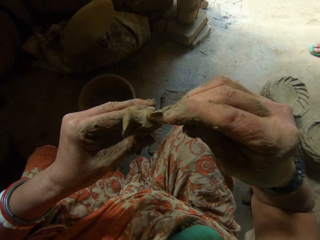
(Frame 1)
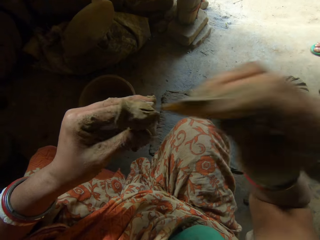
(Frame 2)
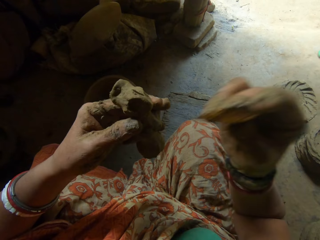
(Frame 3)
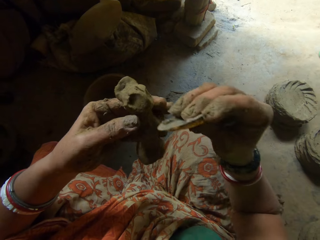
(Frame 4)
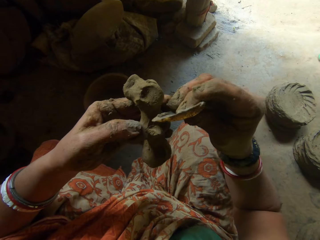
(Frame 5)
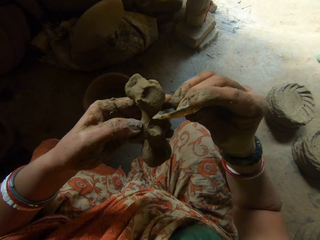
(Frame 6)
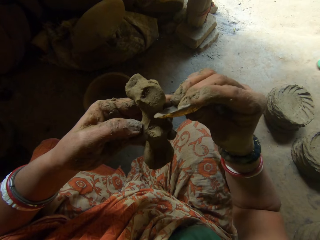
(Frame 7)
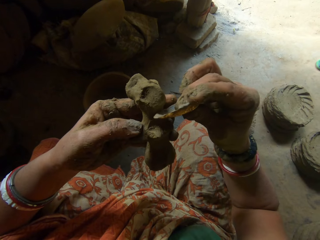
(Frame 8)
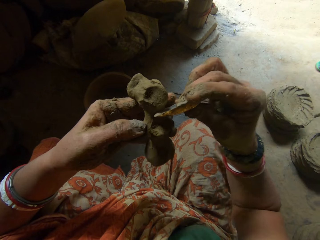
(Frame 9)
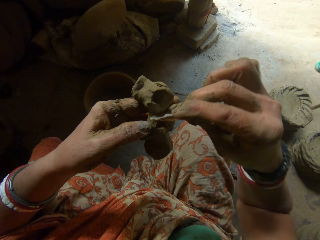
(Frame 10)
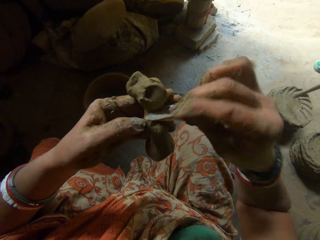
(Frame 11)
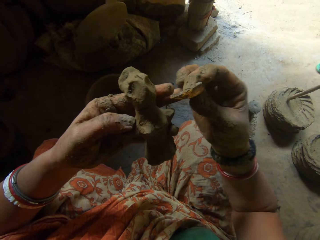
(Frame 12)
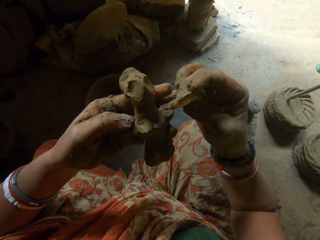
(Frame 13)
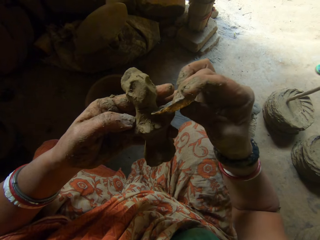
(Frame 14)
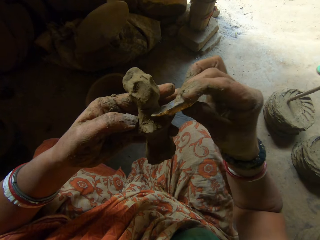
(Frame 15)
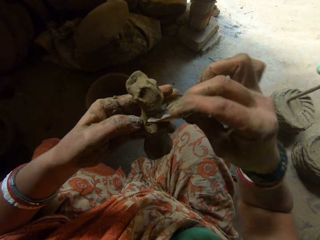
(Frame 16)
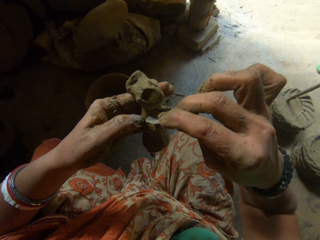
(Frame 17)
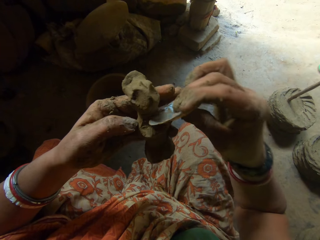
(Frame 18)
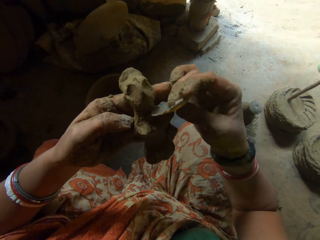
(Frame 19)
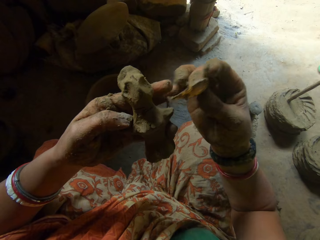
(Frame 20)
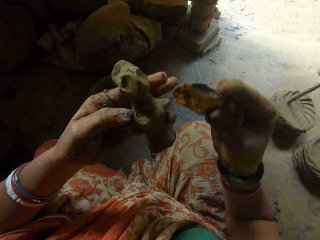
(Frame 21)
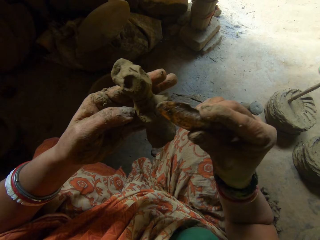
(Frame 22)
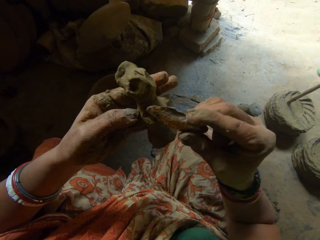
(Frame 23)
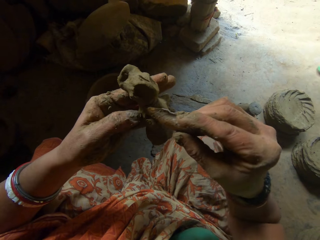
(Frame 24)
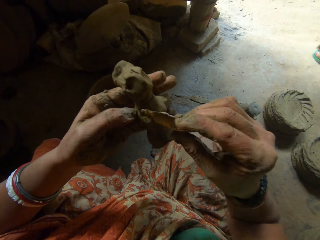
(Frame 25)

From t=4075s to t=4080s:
A baby interacts with the boy.

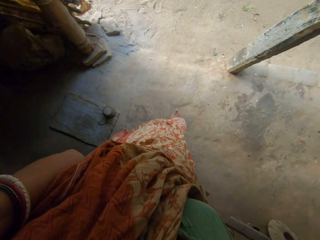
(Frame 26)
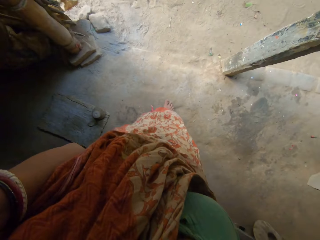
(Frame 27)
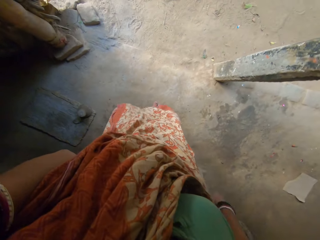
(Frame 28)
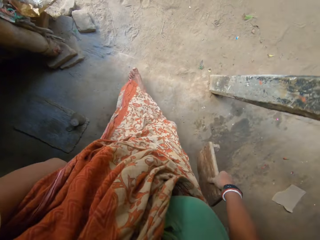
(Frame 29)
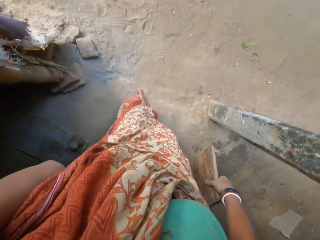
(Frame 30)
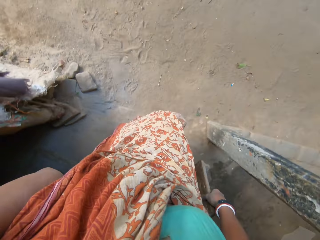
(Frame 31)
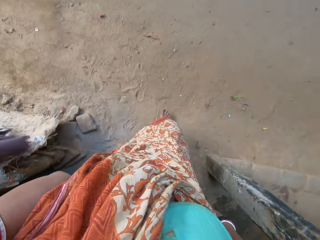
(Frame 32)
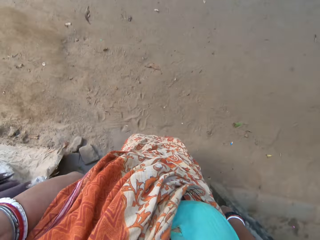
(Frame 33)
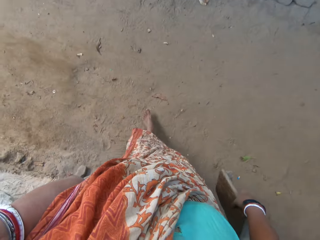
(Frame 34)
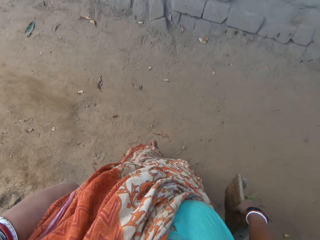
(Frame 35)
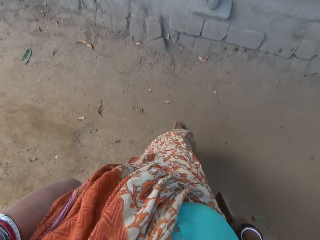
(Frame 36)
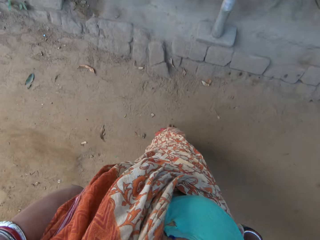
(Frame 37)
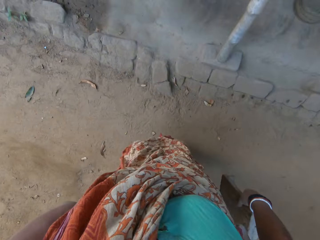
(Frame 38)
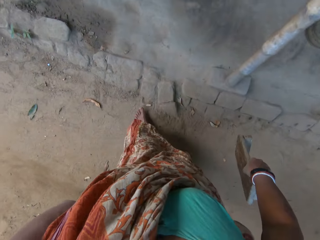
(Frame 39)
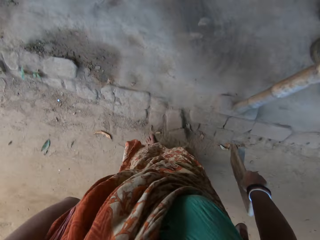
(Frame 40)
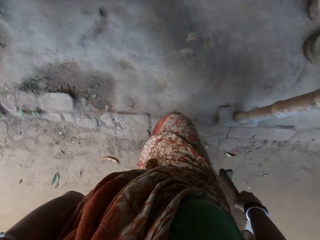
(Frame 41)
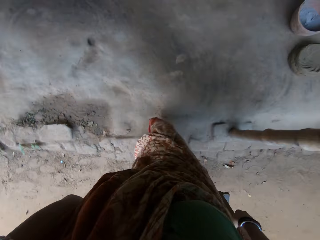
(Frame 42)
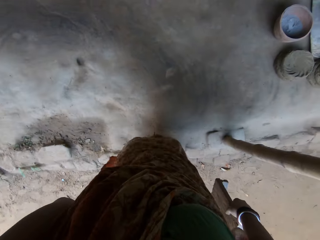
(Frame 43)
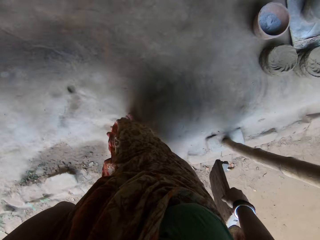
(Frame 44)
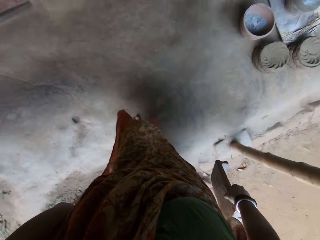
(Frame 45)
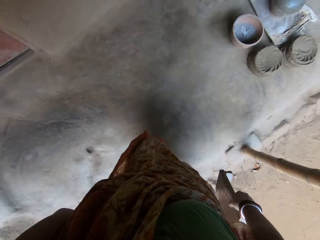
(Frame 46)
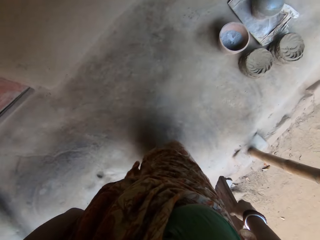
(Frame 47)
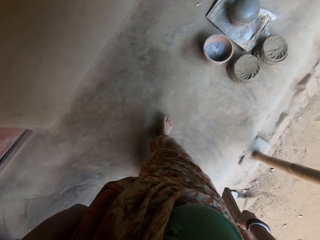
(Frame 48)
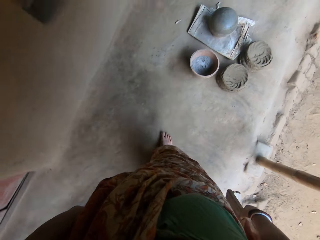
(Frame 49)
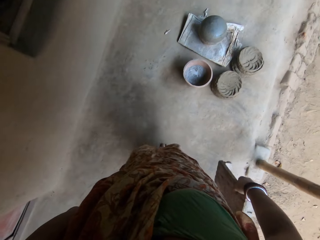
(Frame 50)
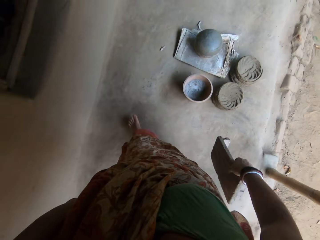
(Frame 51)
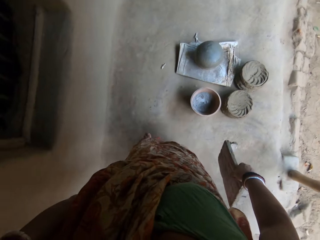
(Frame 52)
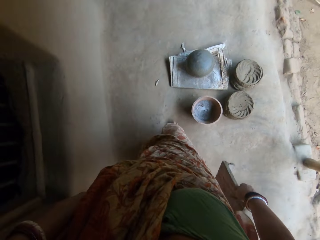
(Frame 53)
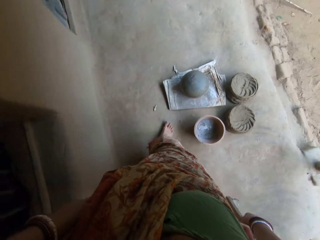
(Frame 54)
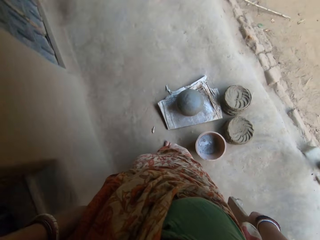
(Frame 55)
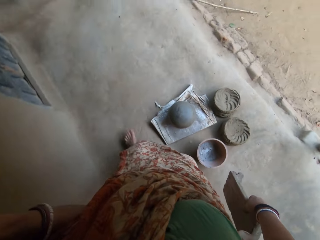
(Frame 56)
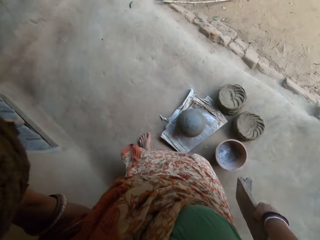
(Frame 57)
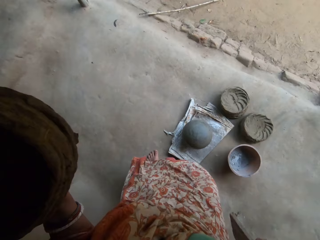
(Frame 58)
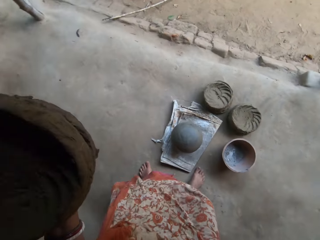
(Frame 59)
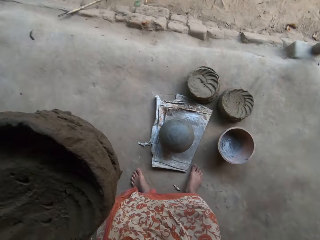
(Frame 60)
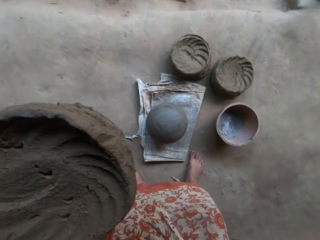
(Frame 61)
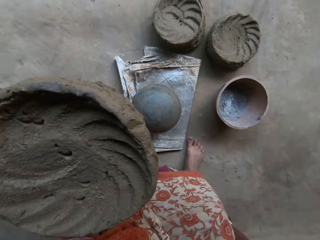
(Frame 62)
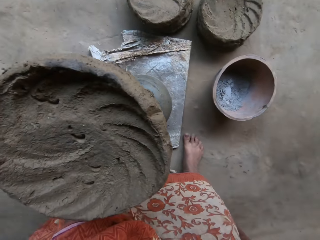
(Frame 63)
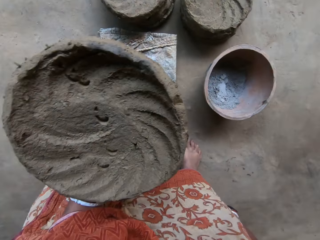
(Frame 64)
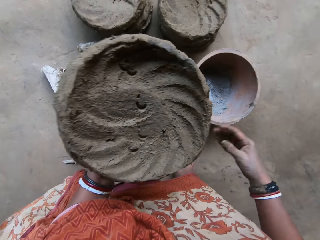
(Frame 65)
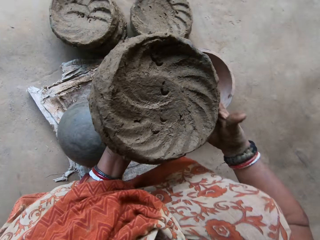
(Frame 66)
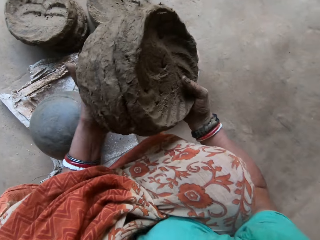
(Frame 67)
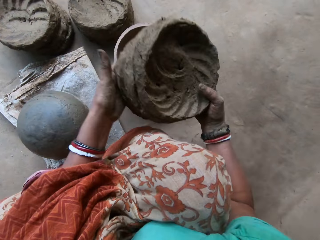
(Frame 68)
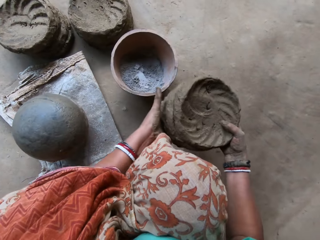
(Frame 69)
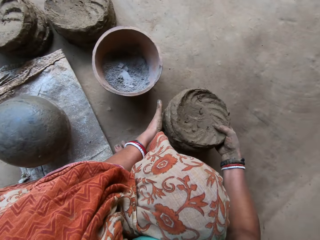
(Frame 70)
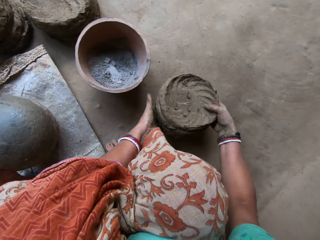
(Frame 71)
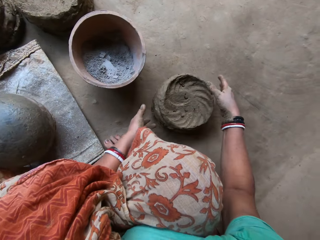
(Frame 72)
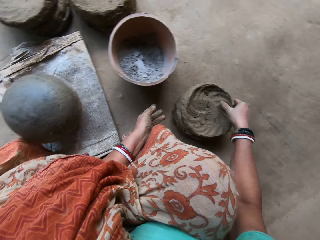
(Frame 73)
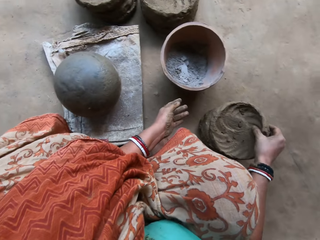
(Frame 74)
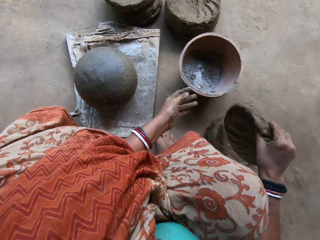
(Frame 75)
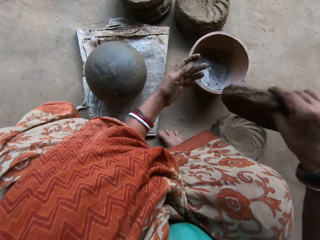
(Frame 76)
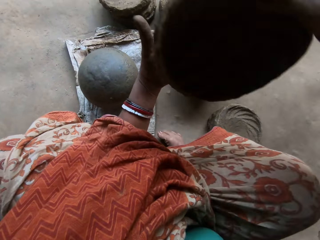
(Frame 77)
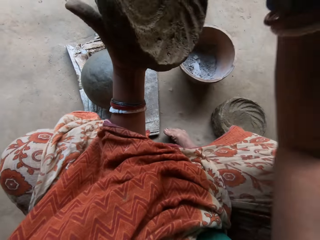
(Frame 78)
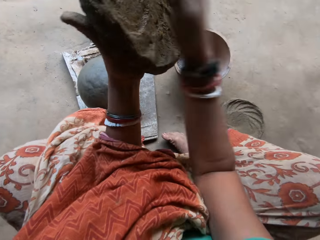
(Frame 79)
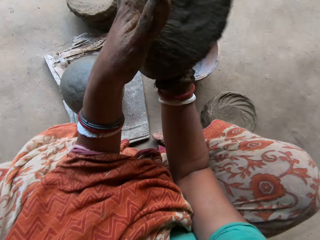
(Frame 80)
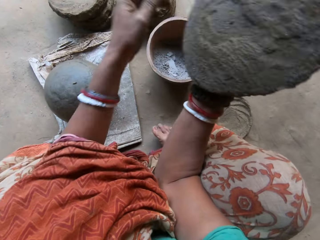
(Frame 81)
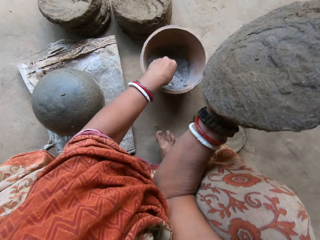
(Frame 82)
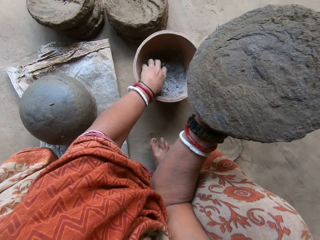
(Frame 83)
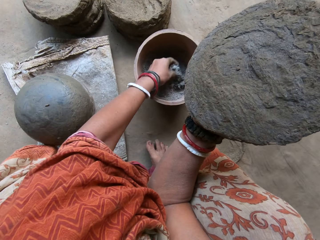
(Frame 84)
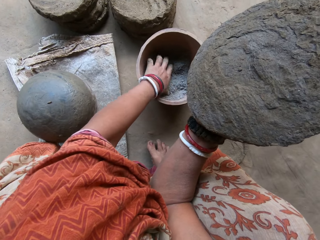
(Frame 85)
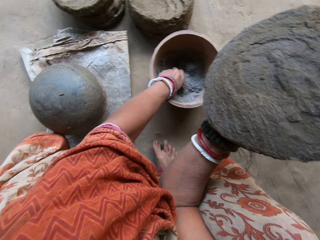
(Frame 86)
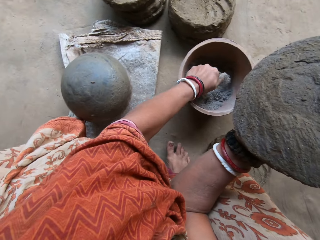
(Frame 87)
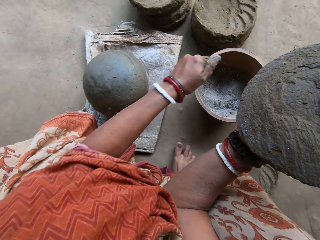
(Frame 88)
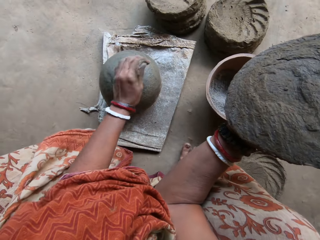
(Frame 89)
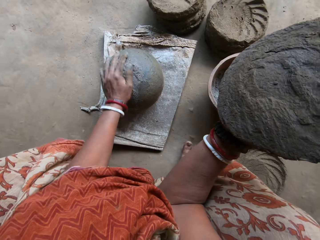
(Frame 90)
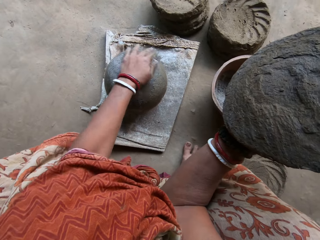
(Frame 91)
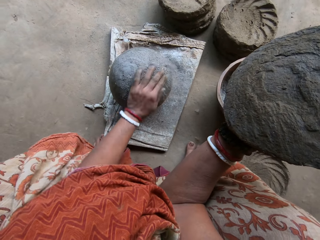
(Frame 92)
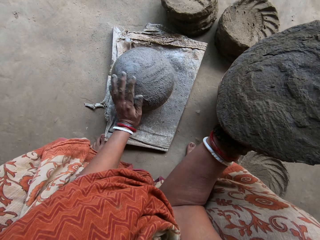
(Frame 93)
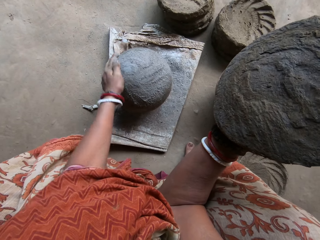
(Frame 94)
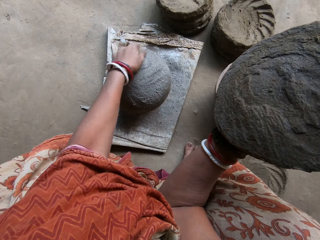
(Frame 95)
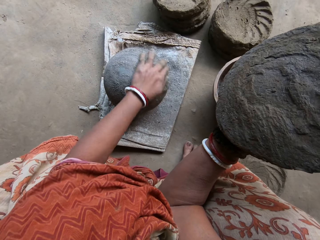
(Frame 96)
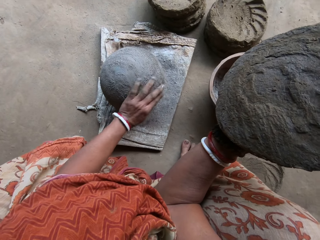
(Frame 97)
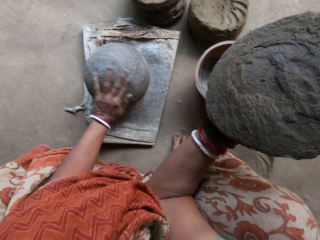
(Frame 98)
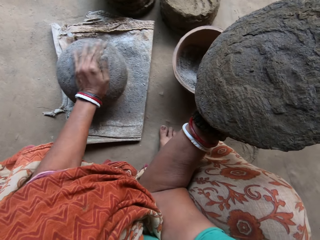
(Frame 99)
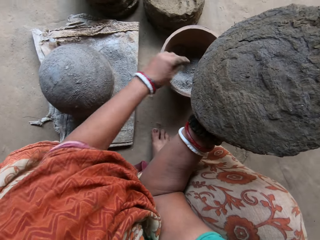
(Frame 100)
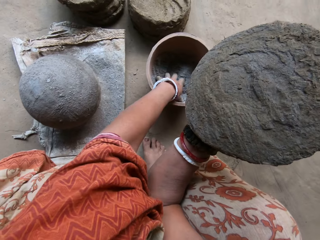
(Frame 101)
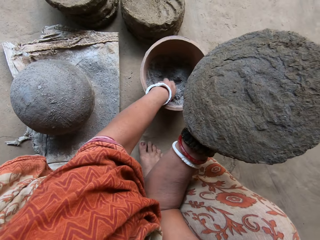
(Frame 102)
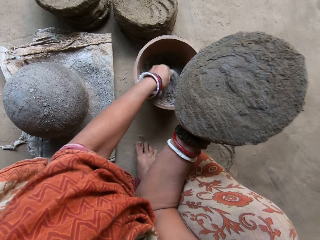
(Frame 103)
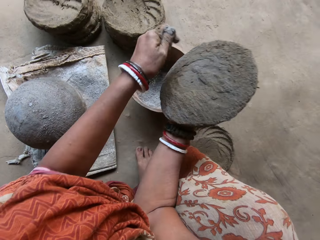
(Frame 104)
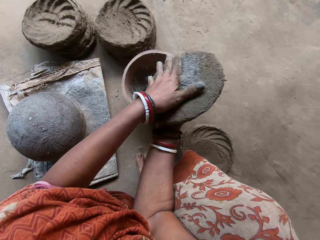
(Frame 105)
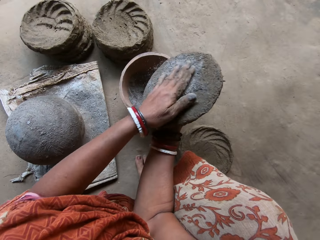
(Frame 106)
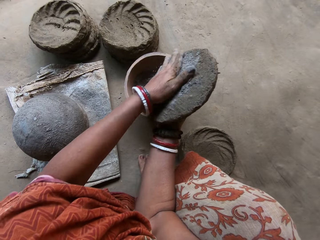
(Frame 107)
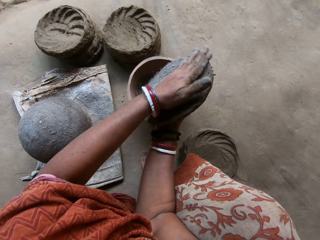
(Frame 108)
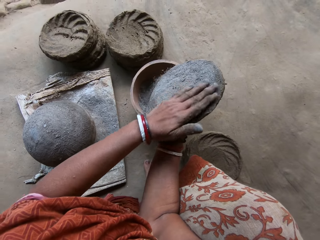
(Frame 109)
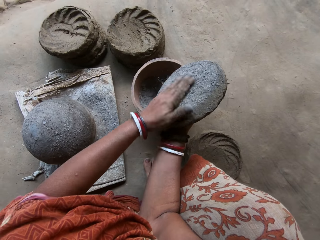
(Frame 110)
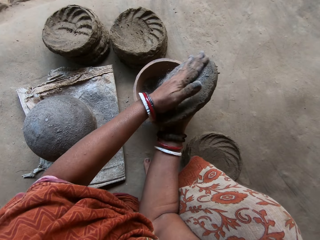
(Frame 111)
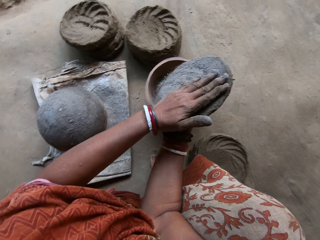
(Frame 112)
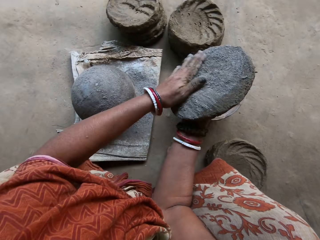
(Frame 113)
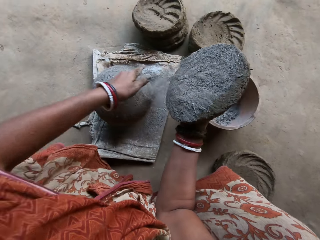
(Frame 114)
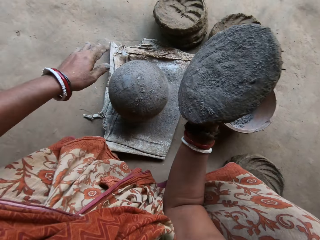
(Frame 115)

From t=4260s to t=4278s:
The camera wearer walks towards the building. She drops a stool on the floor with her right hand. She sits on the stool. She holds the clays in her left hand with her right hand. She places the clay on the floor with both hands. She picks the clay from the floor with her right hand. She turns the clay ceramic in her hands. She passes the clay from her right hand to her left hand. She passes the clay from her left hand to her right hand. She picks some ashes from a bowl on the floor with her left hand. She rubs the ashes on a pot on the floor with her left hand. She picks some ashes from the bowl on the floor with her left hand. She rubs the ashes on the clay in her right hand with her left hand.
